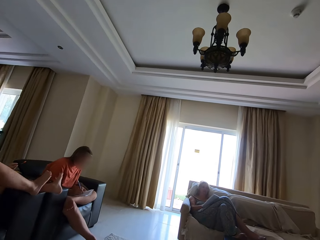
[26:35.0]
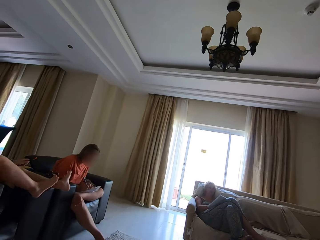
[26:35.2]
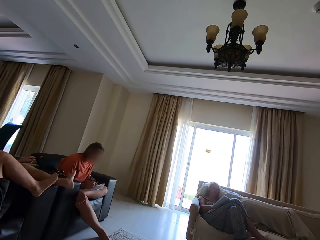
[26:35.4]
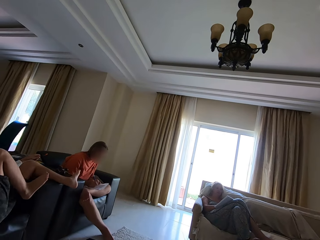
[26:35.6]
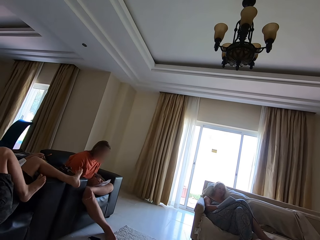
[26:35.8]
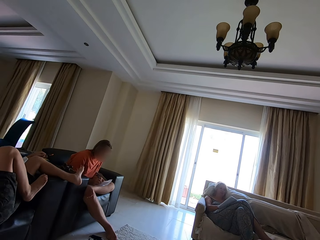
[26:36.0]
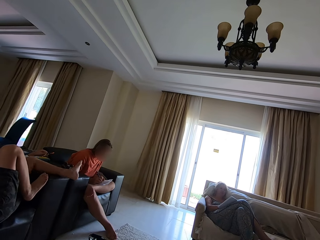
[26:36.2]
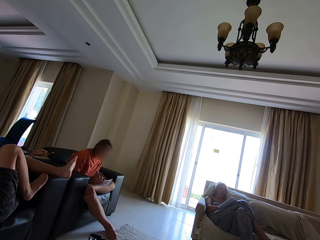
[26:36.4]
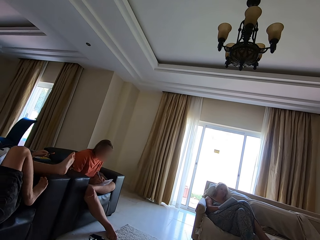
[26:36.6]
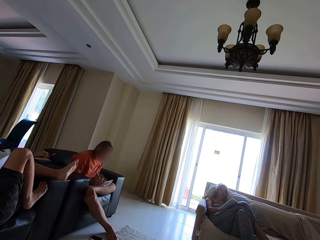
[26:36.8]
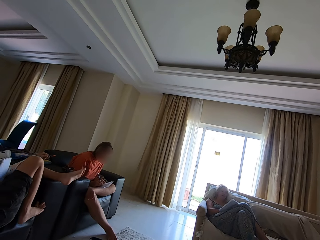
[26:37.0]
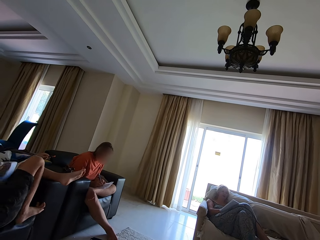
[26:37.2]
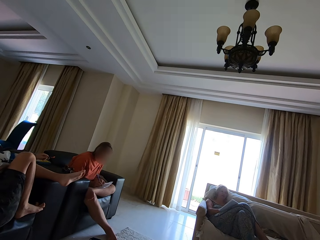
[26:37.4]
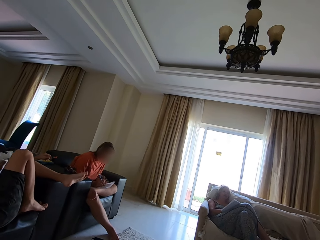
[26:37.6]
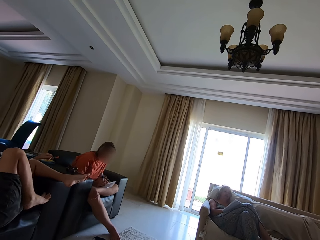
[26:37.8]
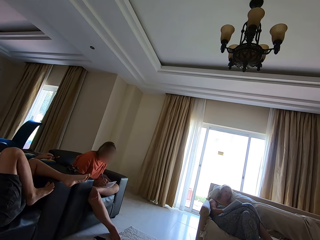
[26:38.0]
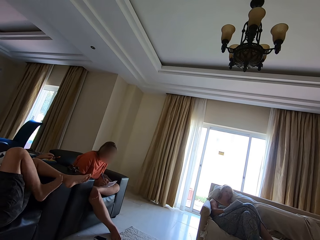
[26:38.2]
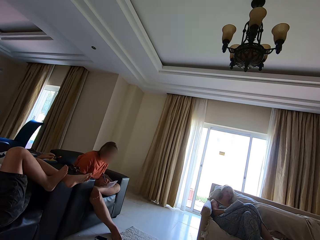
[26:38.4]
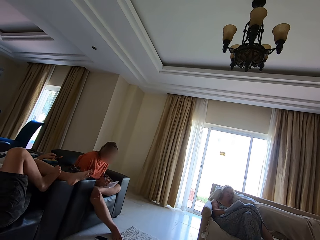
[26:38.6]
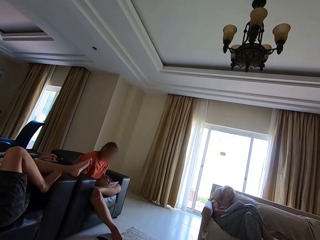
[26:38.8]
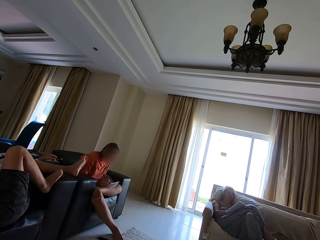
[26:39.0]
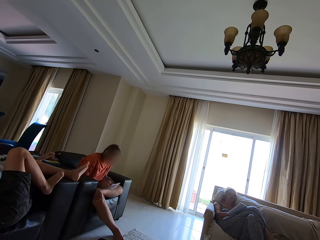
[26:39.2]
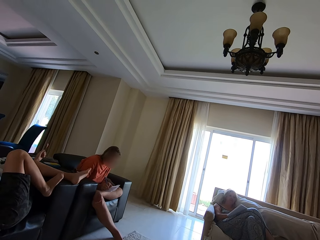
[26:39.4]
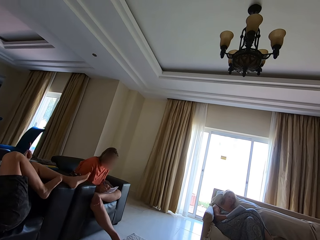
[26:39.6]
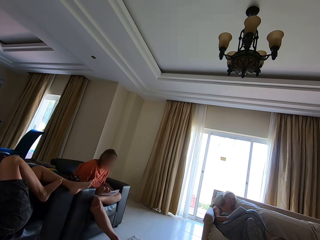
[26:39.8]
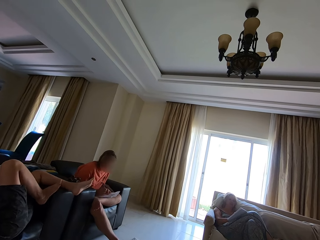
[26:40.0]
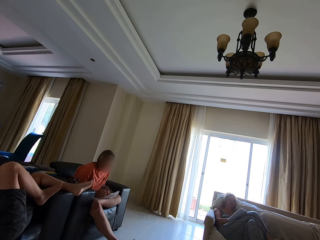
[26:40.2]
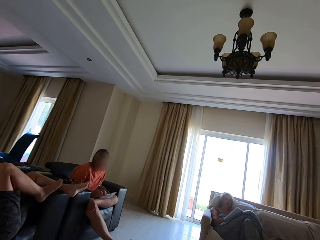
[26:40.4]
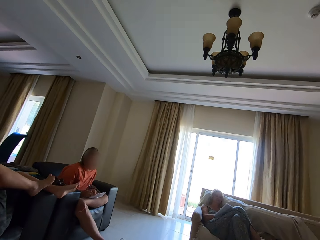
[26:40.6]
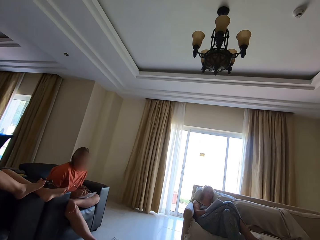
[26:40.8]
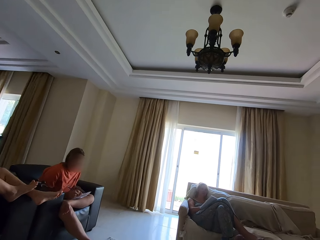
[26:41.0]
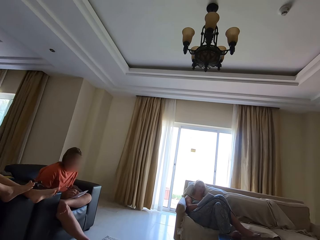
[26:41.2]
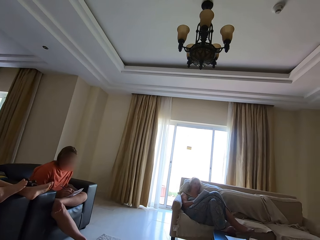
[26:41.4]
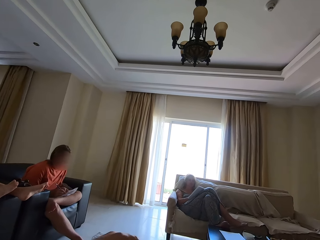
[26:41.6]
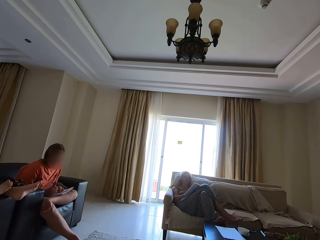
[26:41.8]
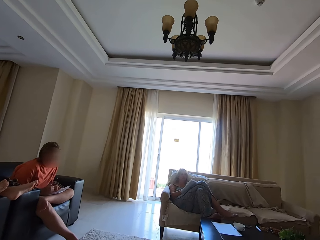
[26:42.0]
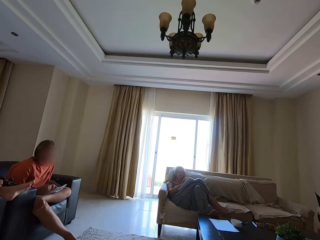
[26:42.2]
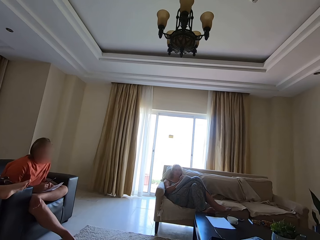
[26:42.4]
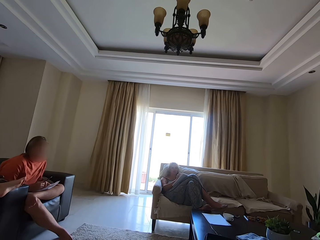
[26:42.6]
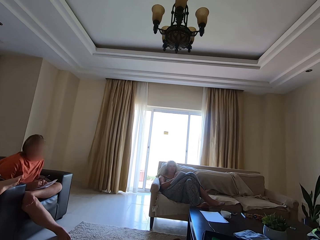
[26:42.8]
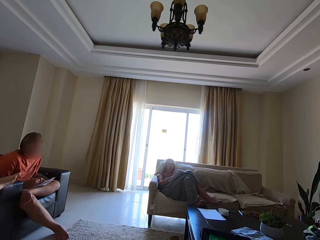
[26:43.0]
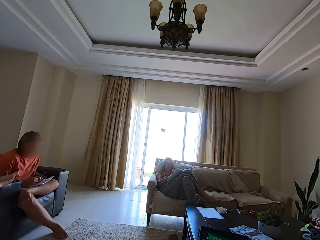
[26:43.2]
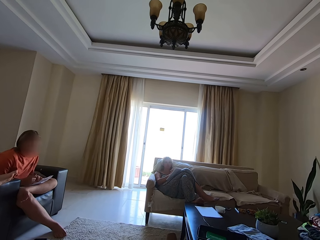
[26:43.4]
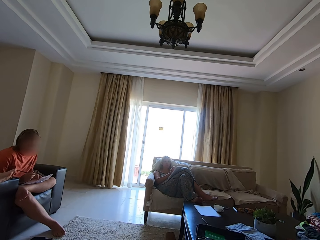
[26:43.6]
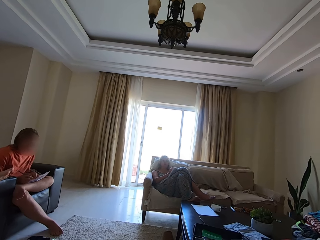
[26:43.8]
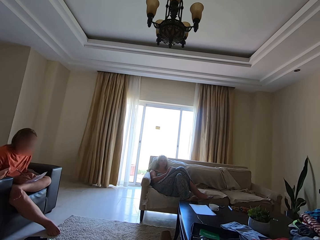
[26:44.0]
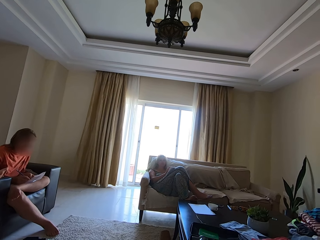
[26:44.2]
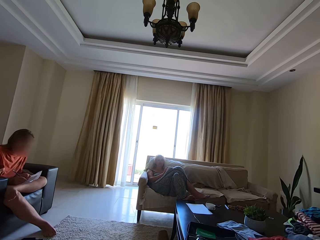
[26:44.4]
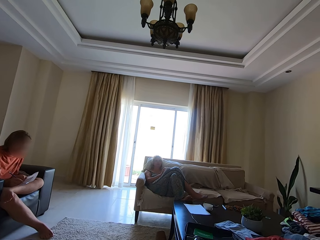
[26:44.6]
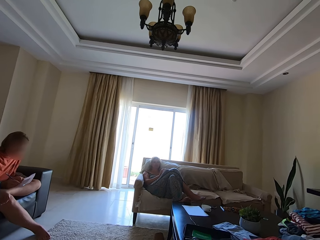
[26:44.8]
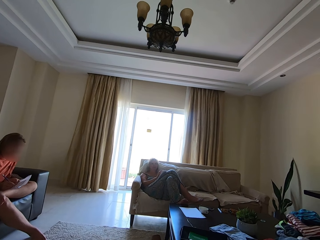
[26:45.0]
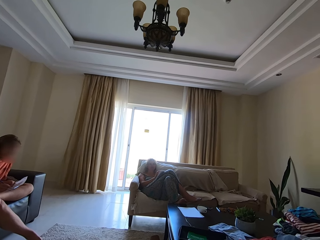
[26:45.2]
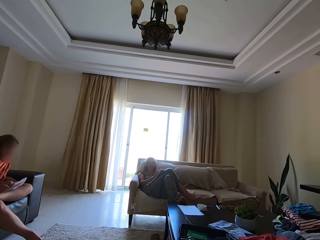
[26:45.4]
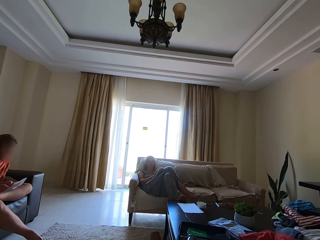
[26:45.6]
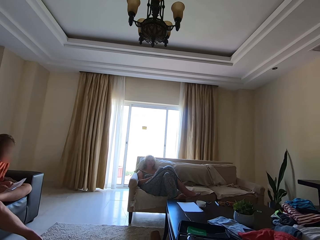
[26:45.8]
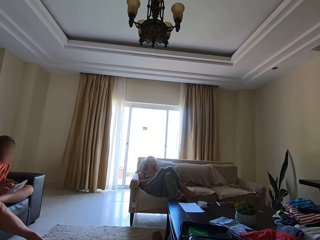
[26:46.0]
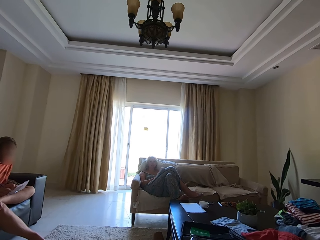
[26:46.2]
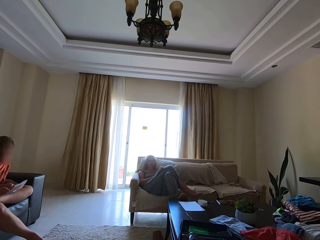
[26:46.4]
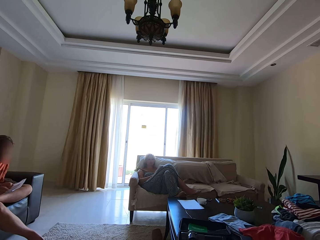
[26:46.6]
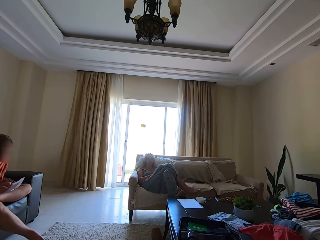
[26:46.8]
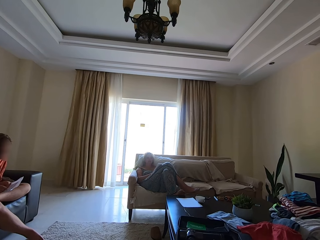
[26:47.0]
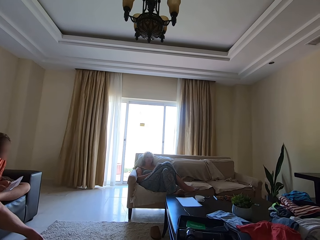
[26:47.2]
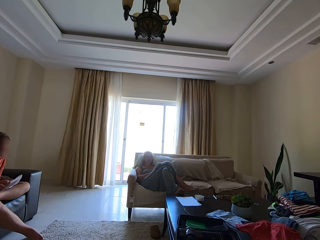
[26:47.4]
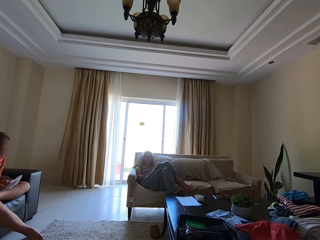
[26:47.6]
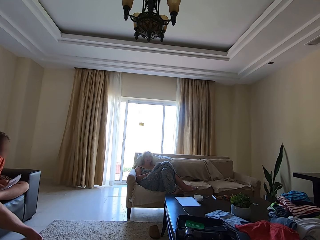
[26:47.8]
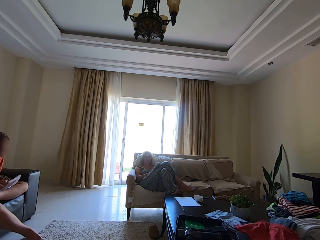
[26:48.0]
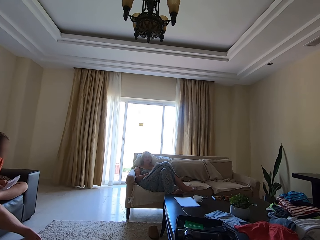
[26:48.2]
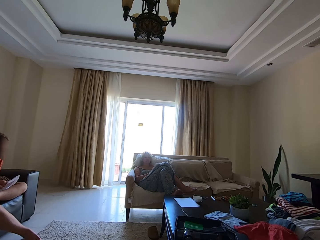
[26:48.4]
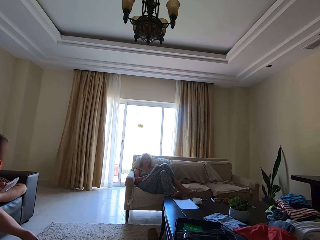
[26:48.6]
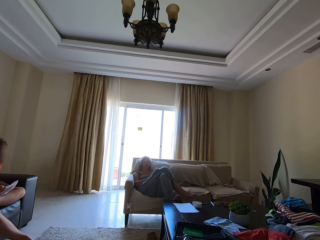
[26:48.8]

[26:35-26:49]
The camera wearer talks. A person straightens the legs. Someone talks. The camera wearer talks.

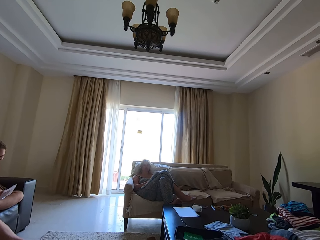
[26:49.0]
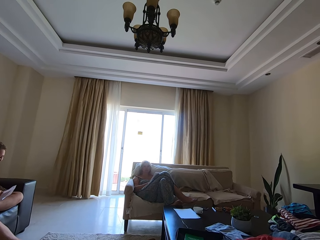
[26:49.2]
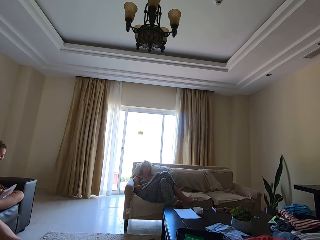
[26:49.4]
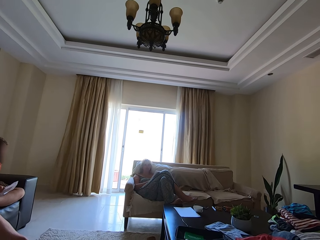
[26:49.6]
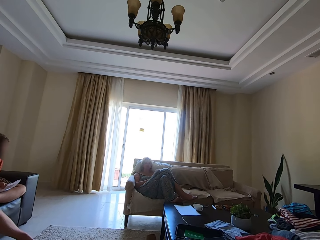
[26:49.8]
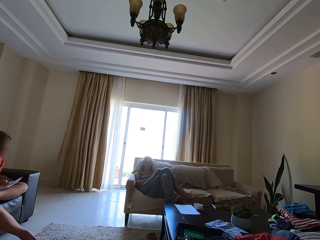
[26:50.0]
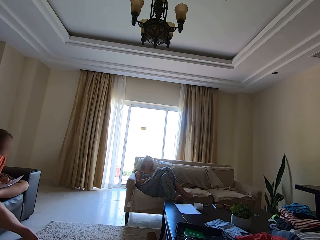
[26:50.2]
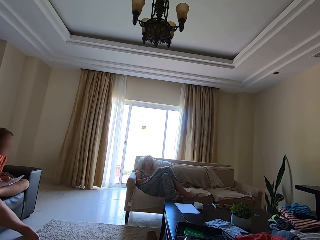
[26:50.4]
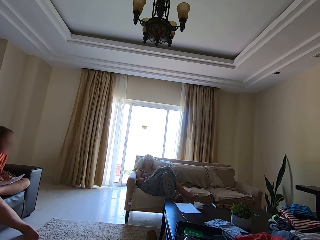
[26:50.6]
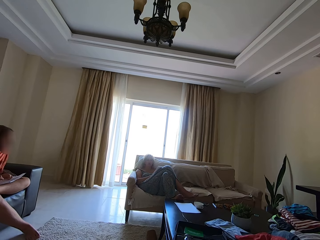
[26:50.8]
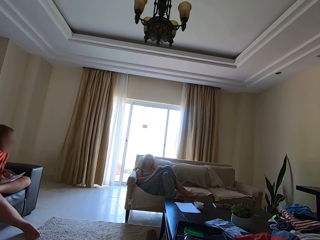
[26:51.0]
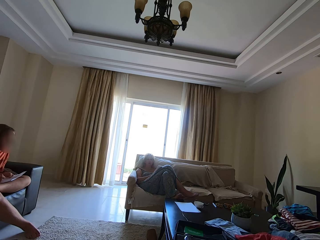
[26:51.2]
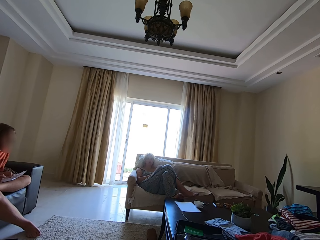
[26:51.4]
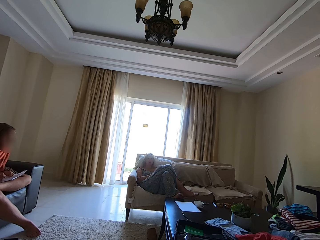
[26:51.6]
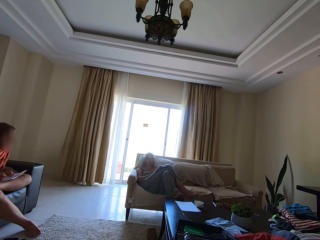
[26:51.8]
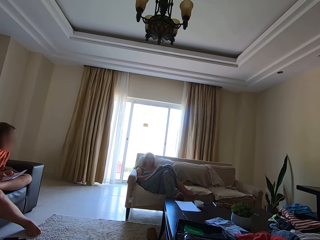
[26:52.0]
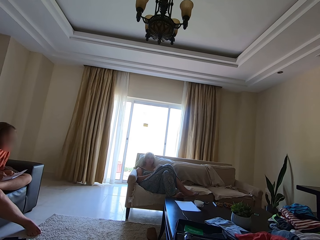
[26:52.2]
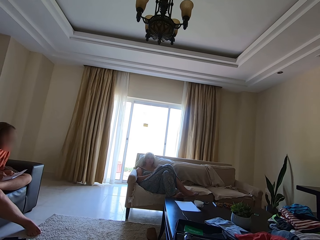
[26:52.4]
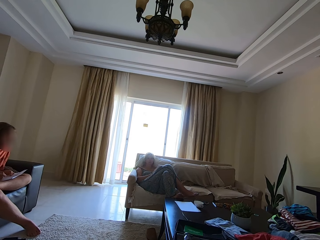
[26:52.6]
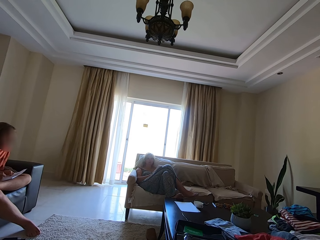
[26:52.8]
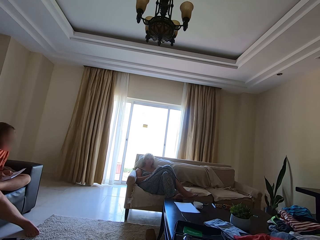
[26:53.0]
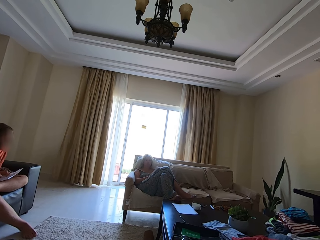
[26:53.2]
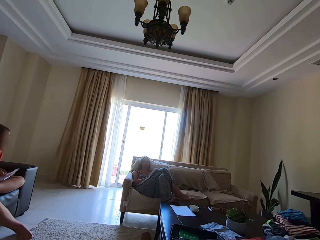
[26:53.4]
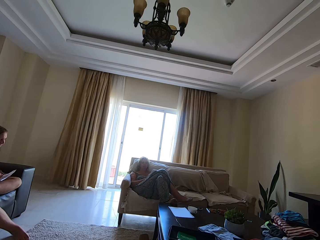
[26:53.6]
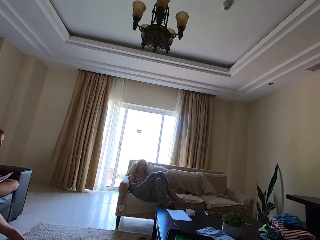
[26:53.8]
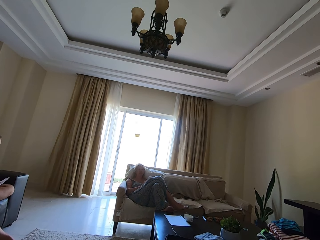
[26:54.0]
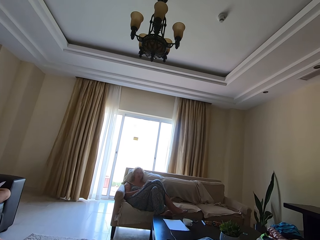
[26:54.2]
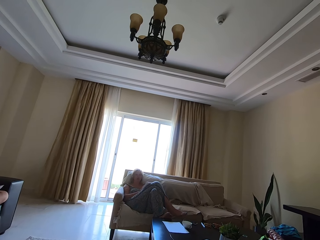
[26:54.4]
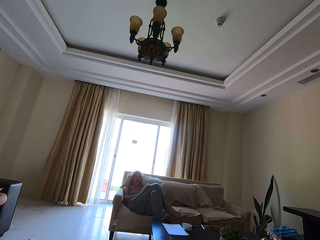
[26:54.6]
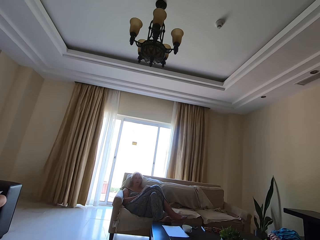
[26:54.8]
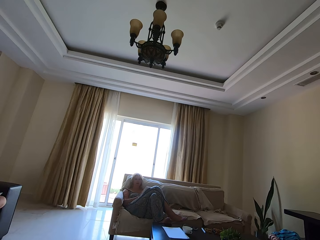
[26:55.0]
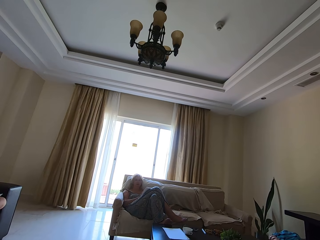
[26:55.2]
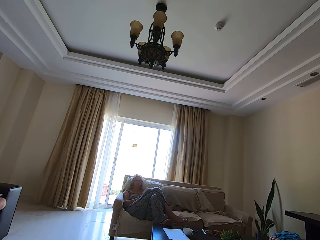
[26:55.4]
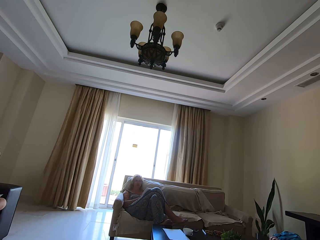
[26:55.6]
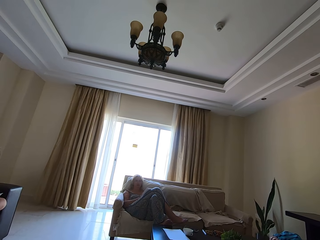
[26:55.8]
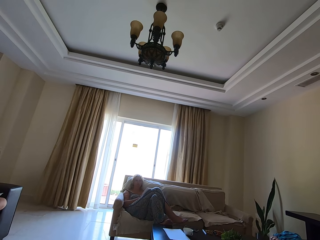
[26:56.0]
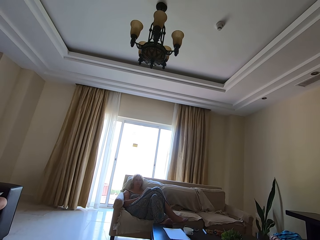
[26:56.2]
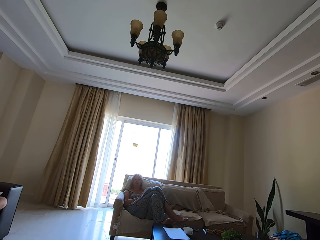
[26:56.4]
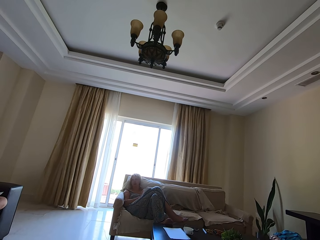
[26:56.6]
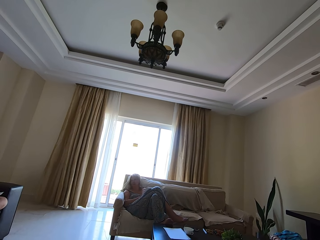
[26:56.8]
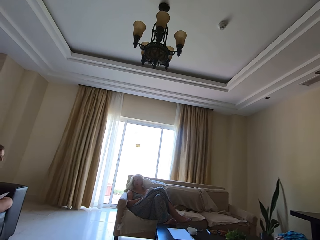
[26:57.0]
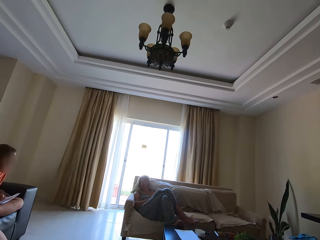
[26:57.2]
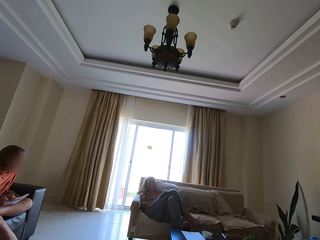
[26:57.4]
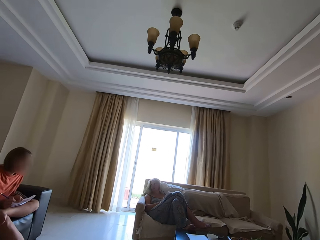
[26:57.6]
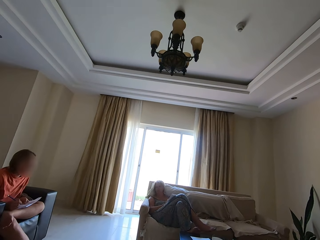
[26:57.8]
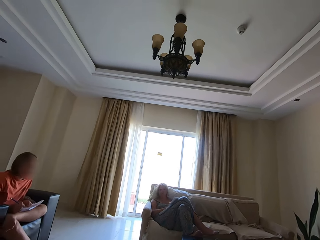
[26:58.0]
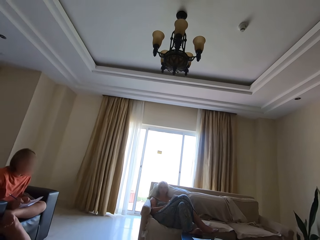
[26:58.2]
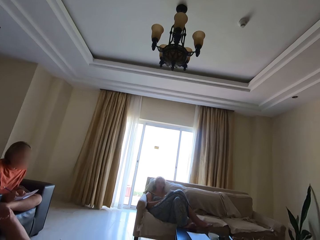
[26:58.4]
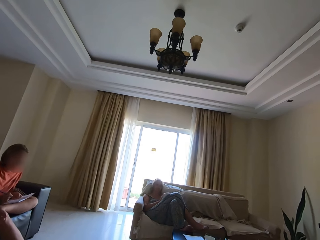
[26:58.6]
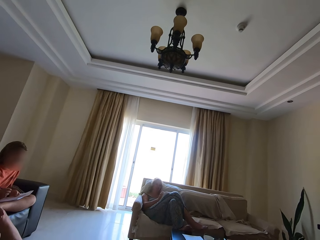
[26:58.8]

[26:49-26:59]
Someone talks. Another person talks.
